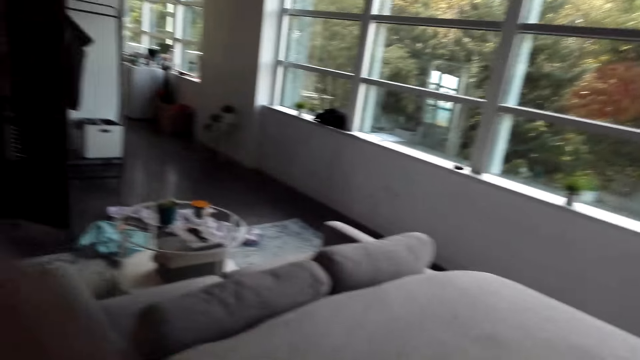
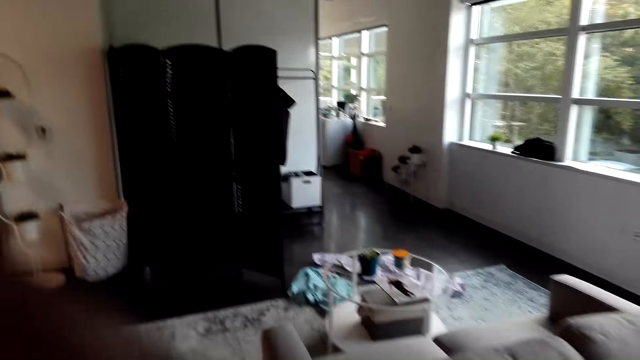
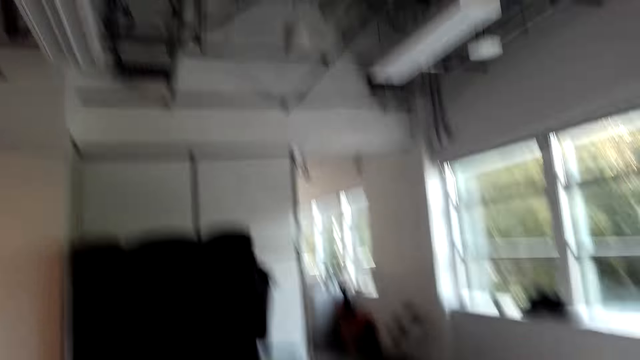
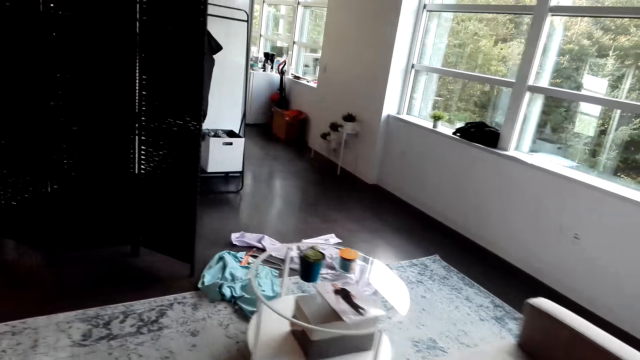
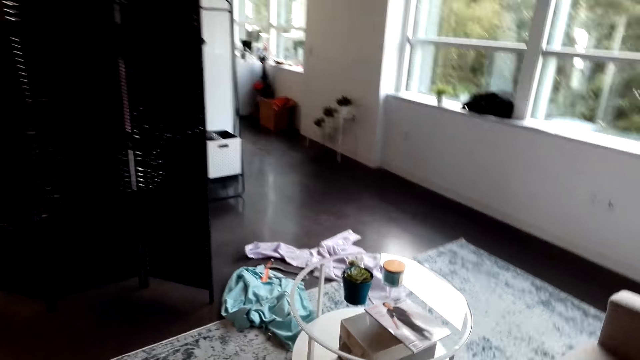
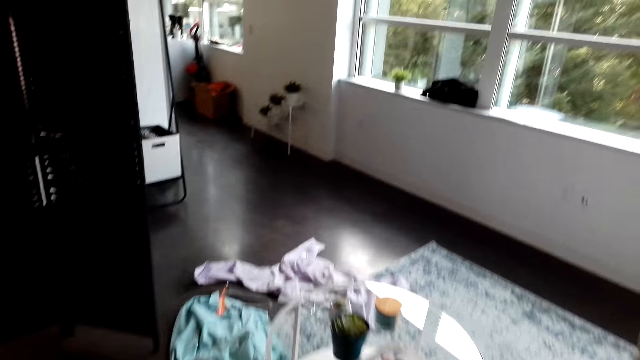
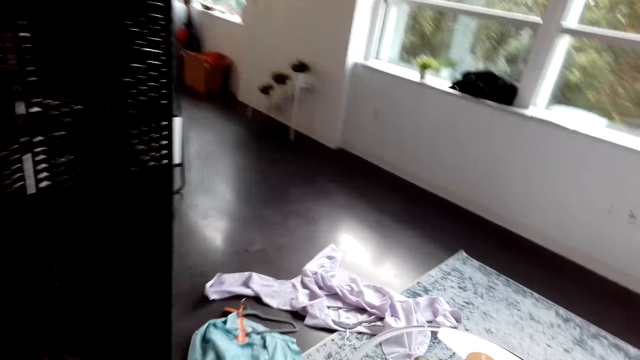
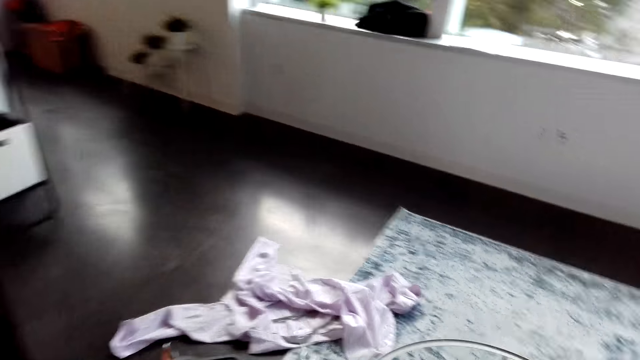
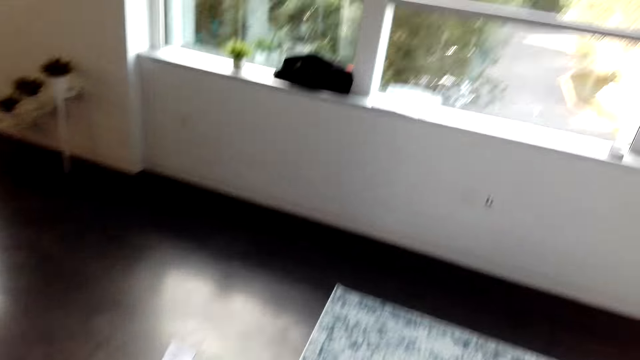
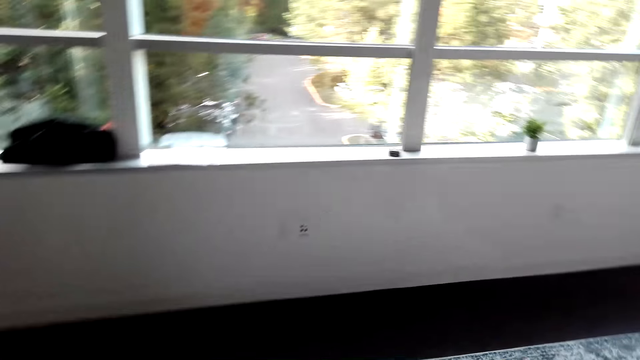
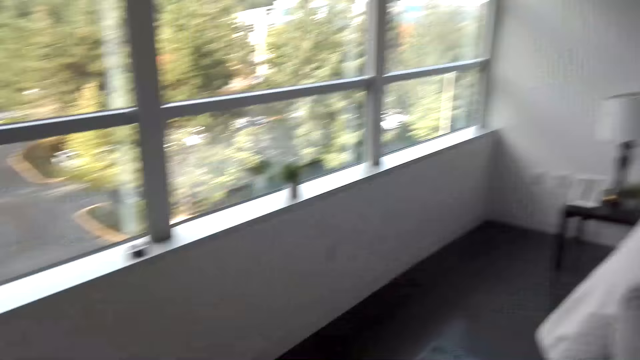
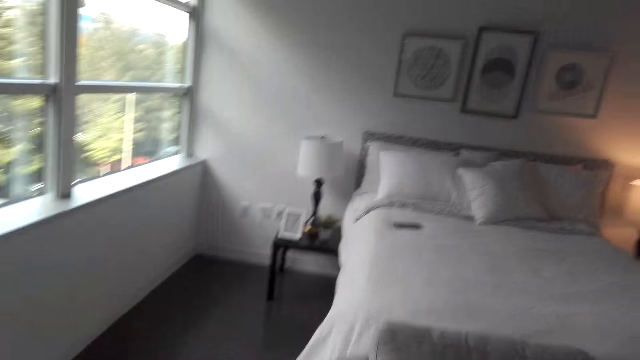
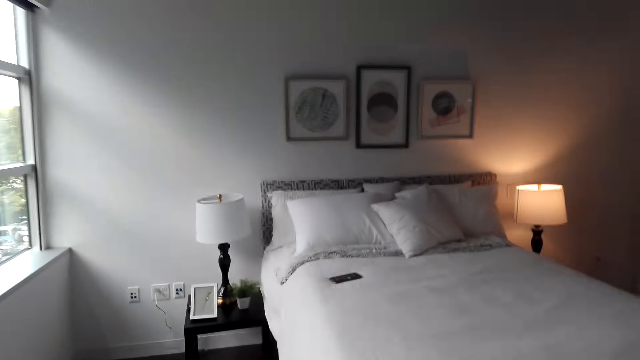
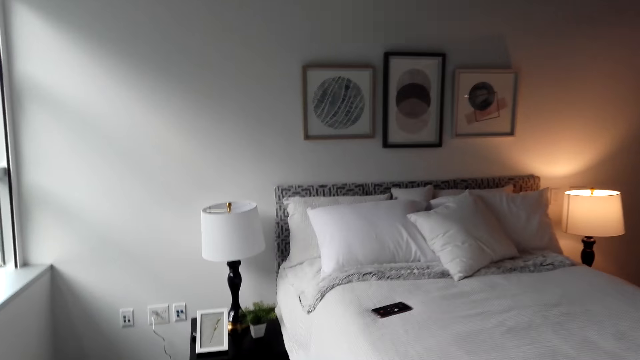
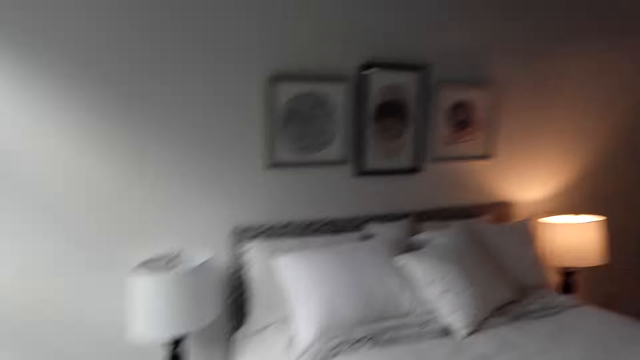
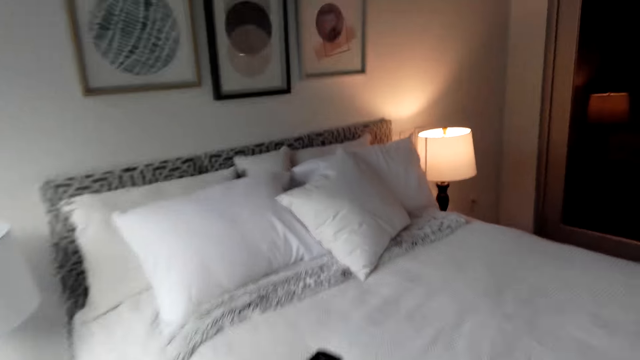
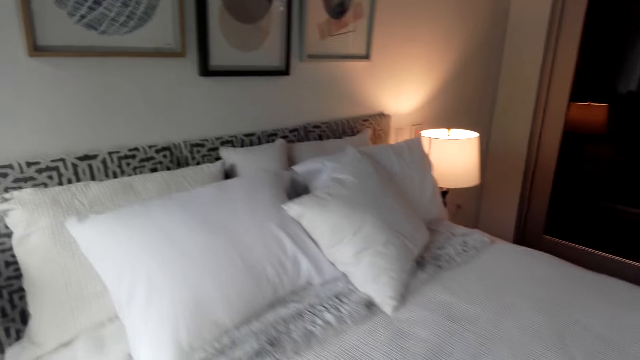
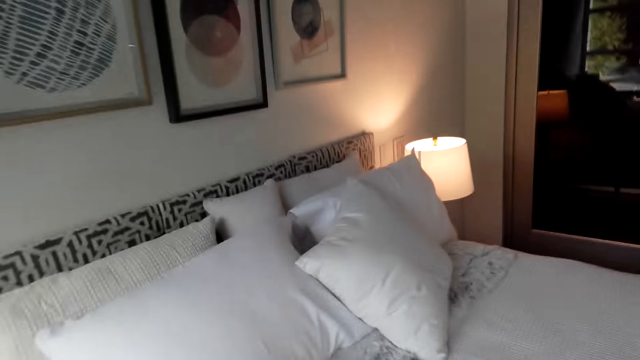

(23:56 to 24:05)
The camera wearer walks in the house.

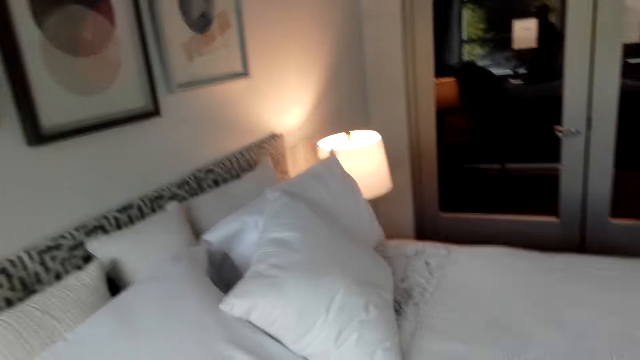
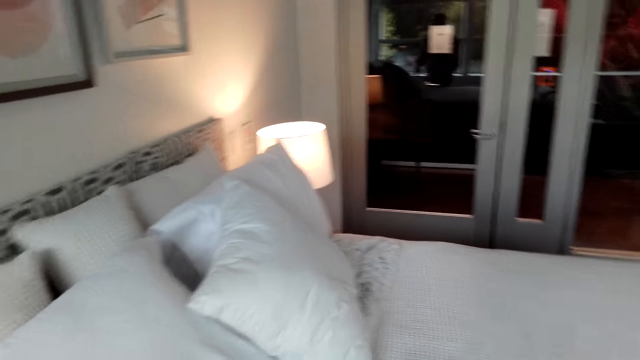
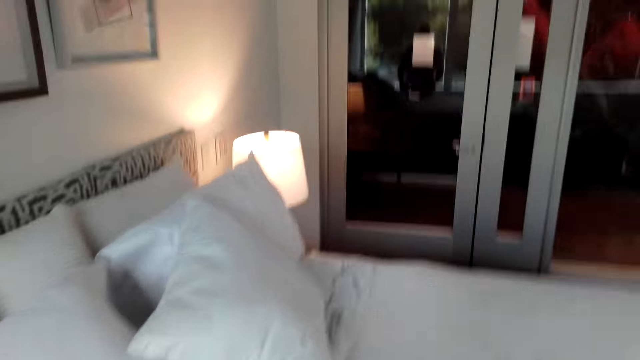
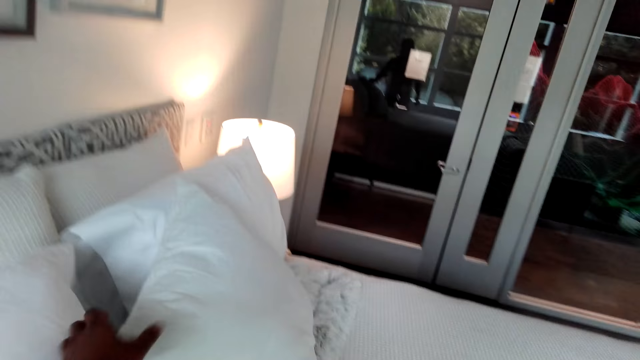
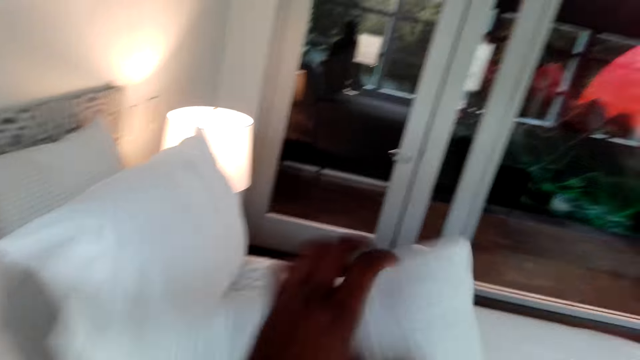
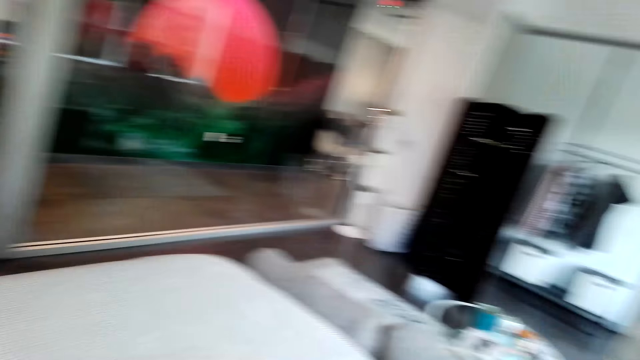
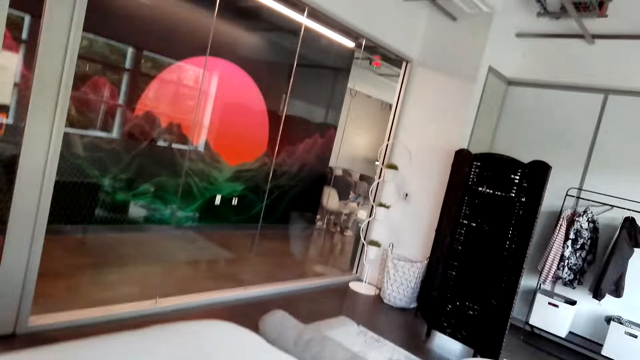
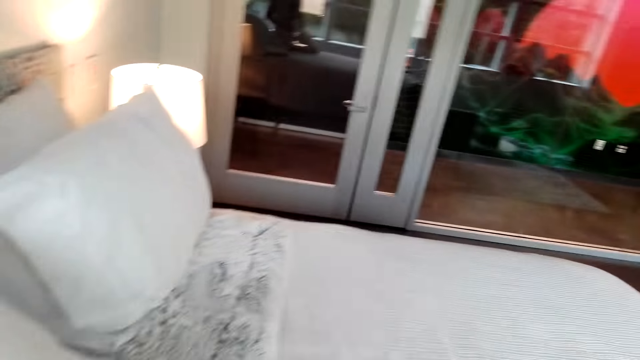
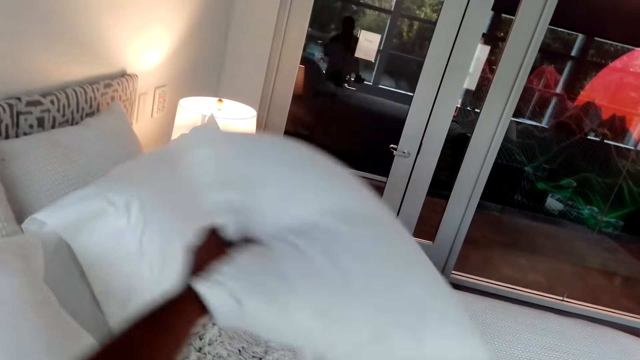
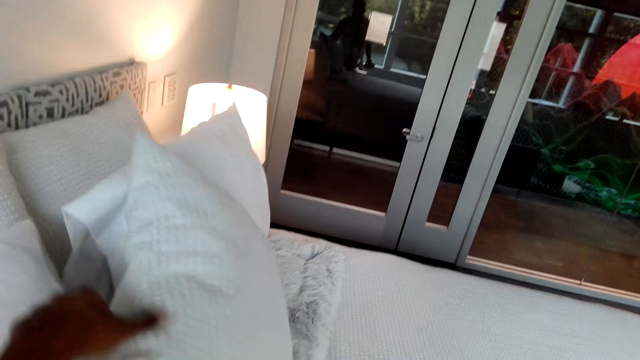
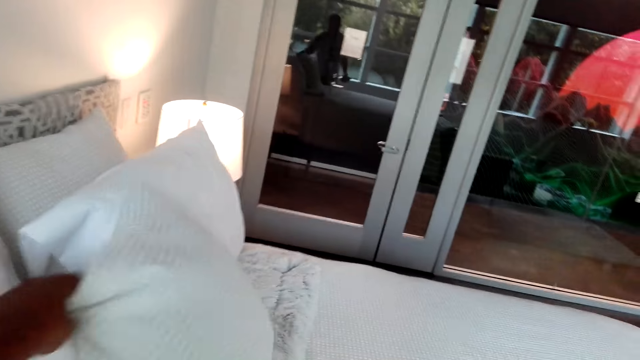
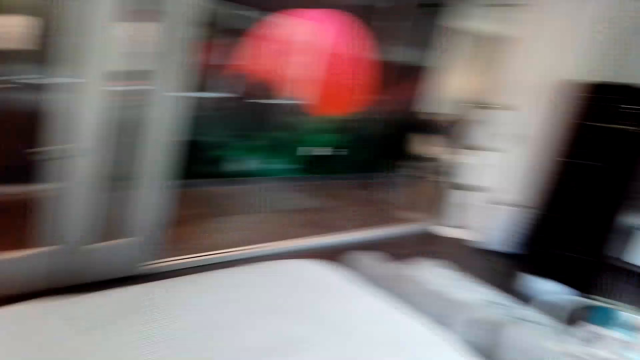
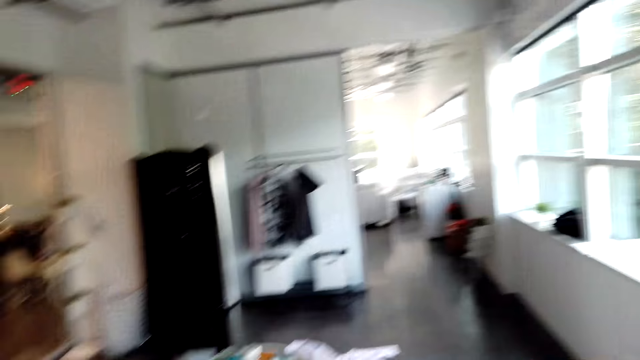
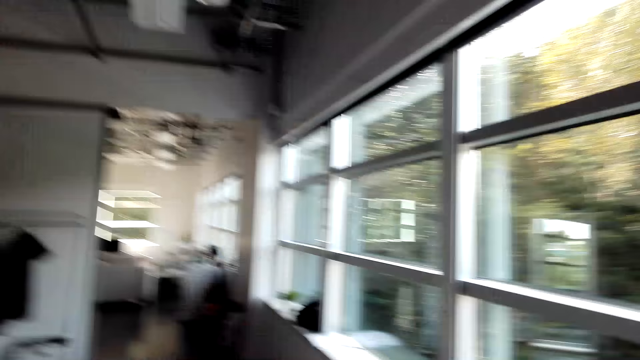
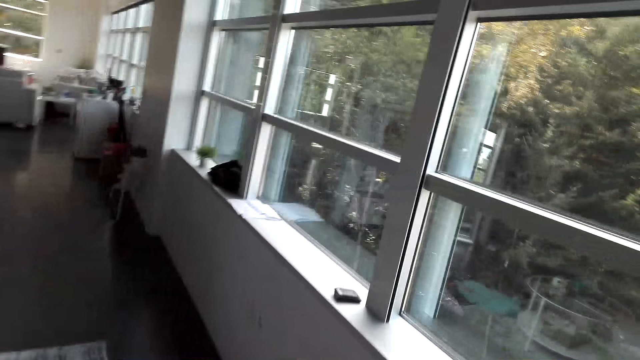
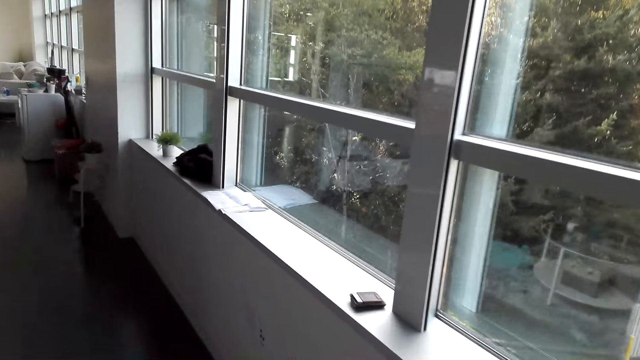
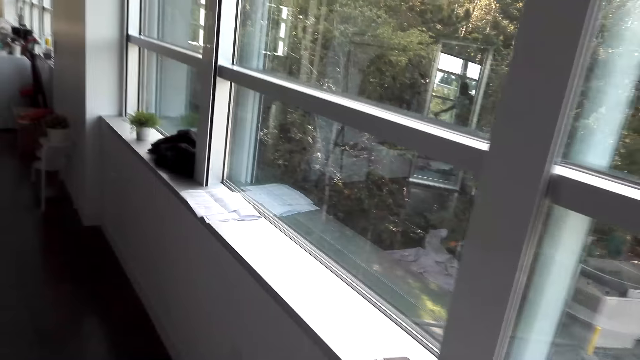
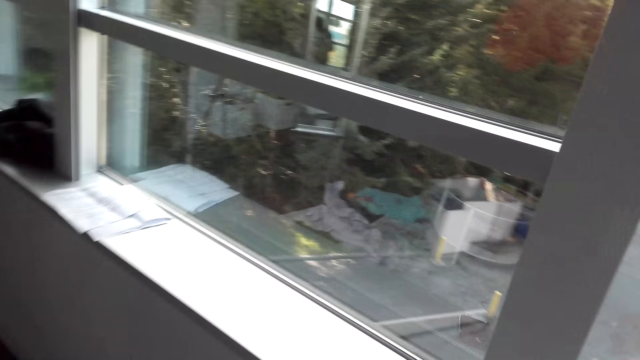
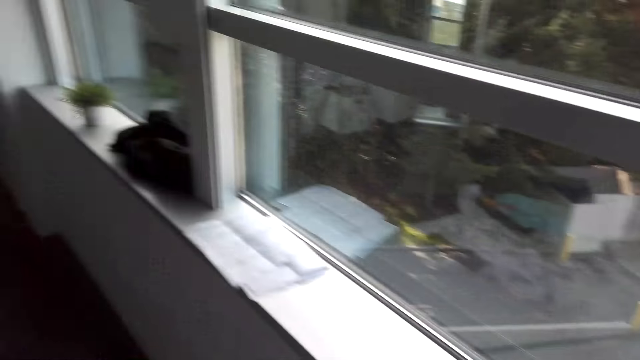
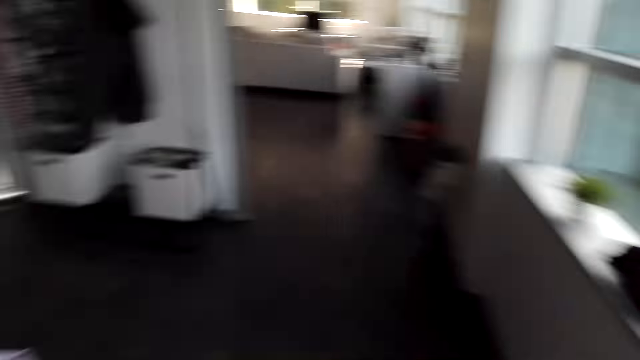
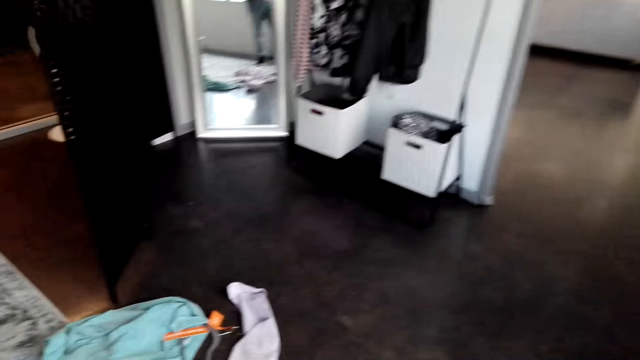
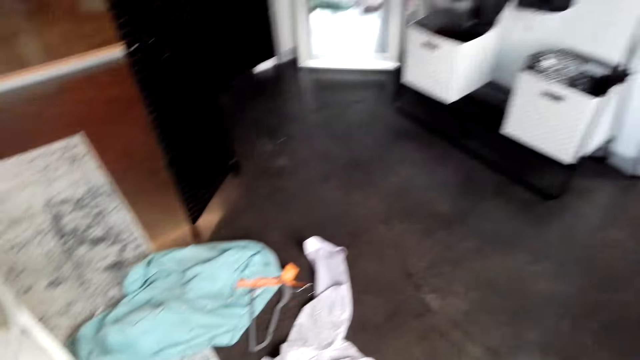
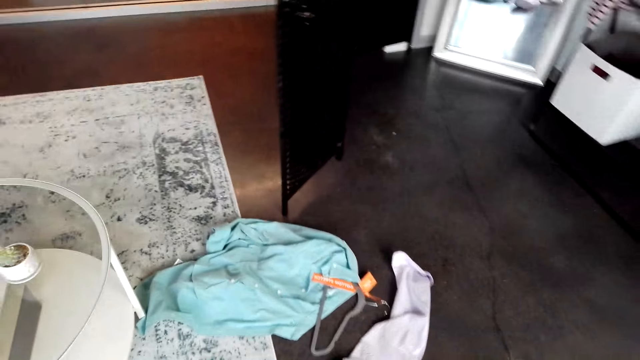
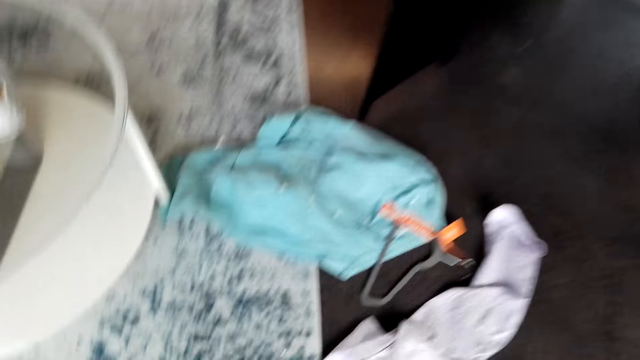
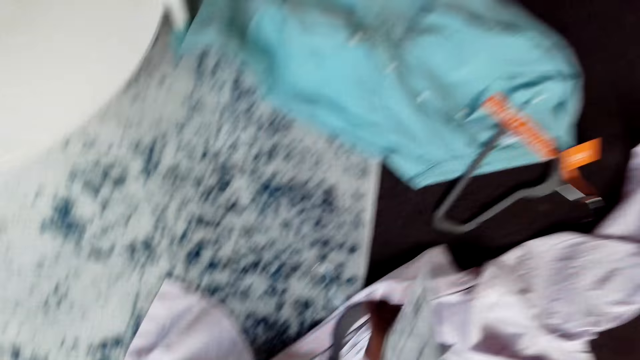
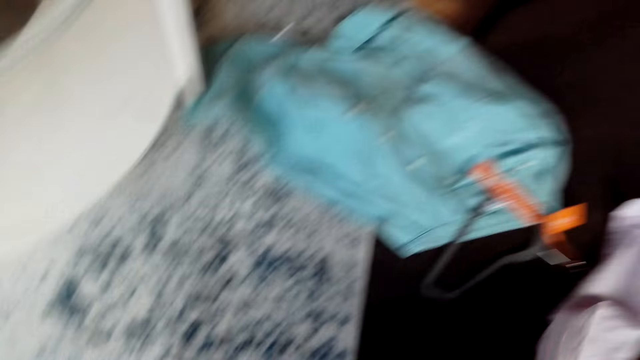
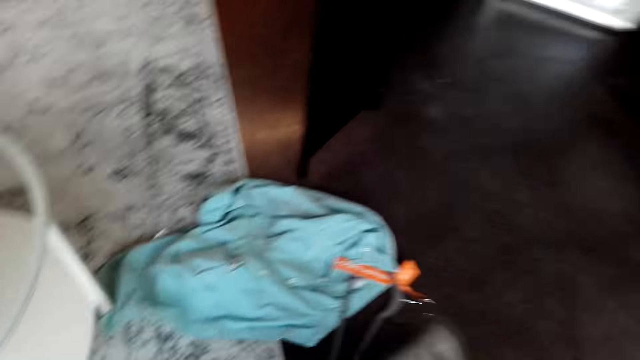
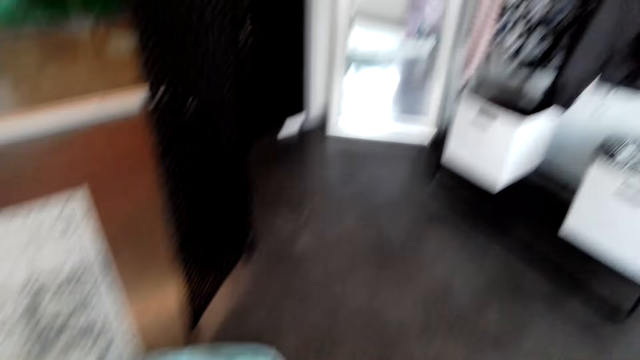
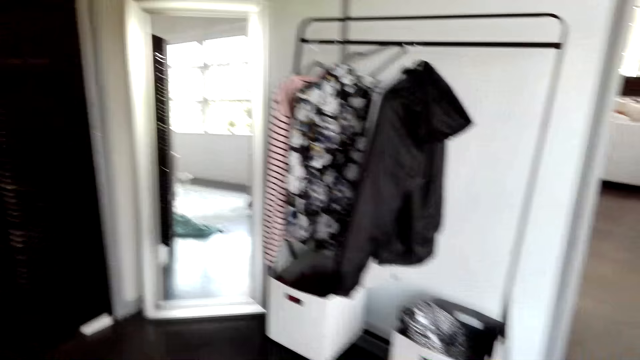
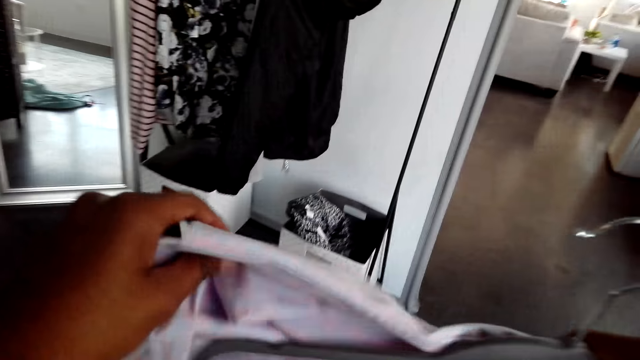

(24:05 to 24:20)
The camera wearer arranges the pillows on the bed. They walk in the house. They bend down and pick up a cloth on the floor.
